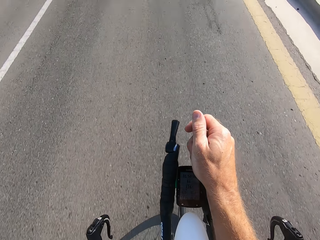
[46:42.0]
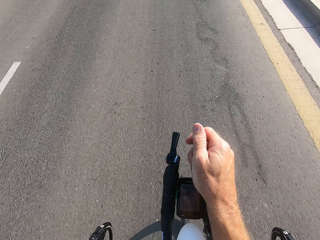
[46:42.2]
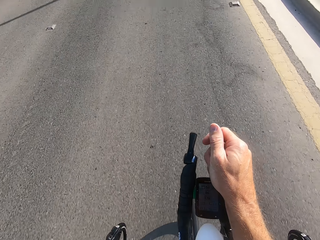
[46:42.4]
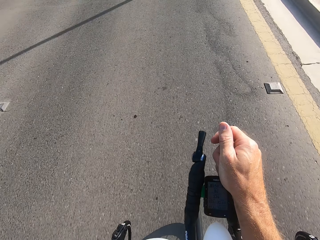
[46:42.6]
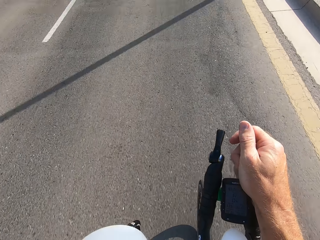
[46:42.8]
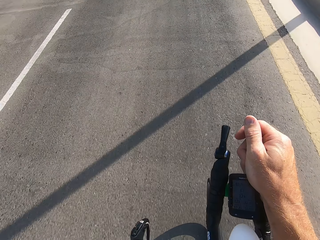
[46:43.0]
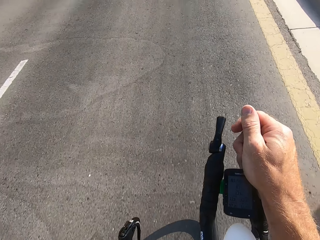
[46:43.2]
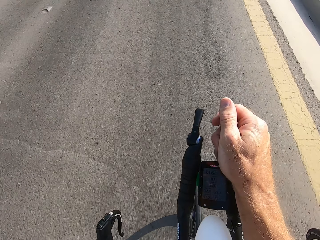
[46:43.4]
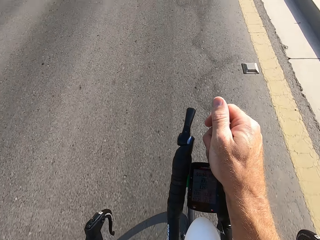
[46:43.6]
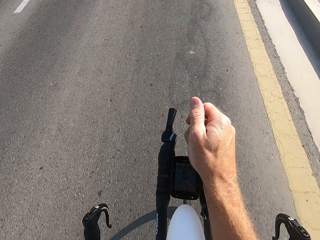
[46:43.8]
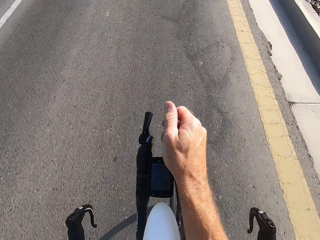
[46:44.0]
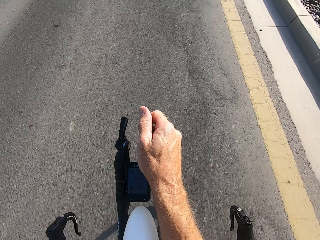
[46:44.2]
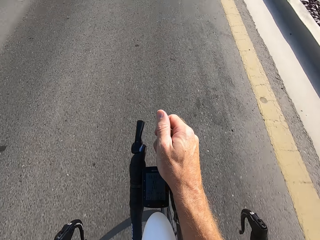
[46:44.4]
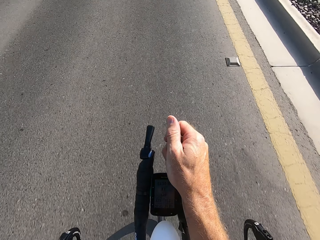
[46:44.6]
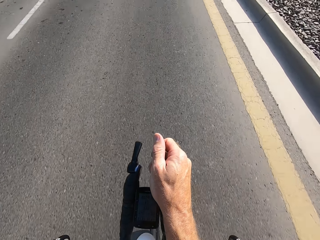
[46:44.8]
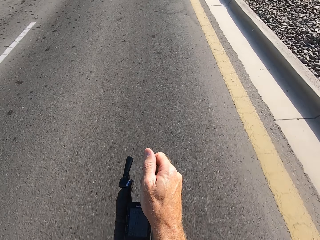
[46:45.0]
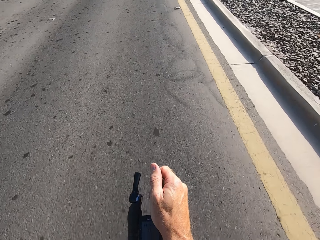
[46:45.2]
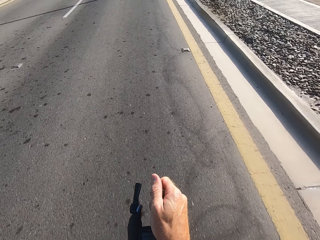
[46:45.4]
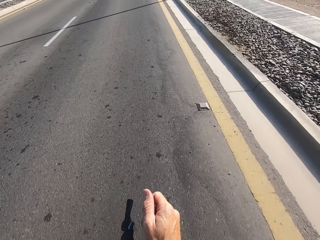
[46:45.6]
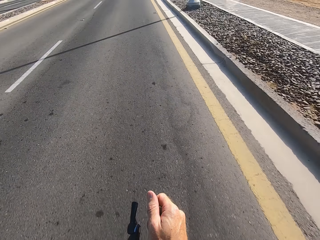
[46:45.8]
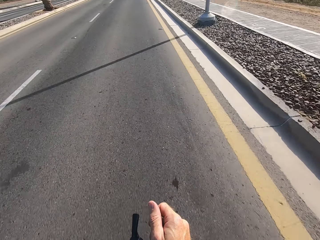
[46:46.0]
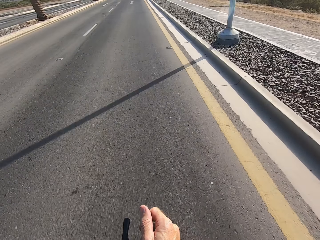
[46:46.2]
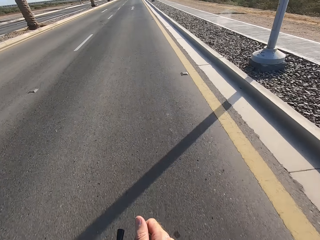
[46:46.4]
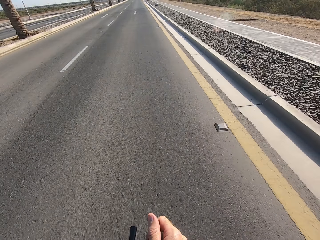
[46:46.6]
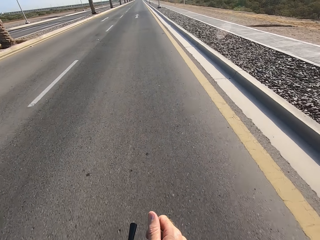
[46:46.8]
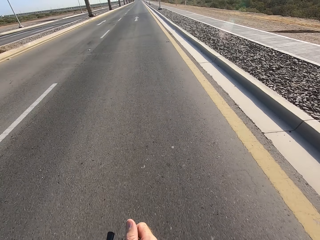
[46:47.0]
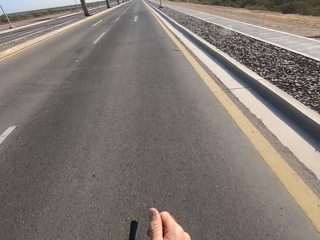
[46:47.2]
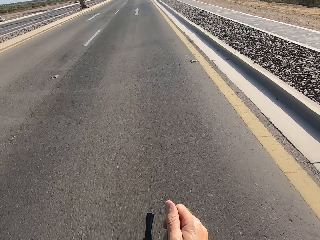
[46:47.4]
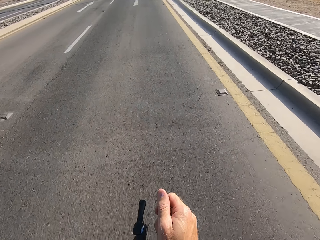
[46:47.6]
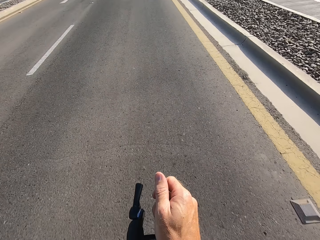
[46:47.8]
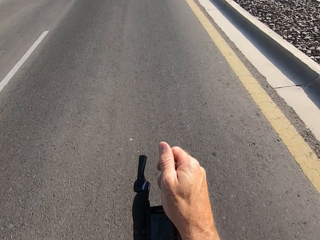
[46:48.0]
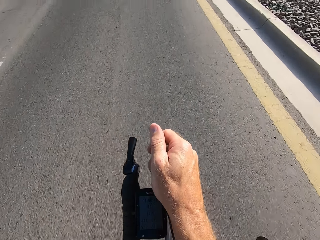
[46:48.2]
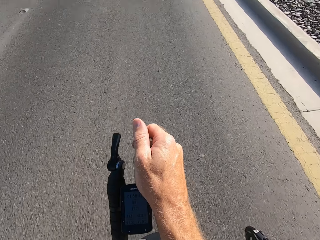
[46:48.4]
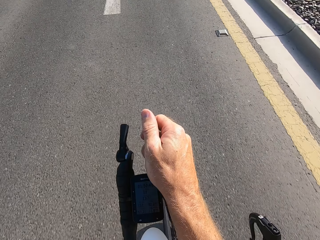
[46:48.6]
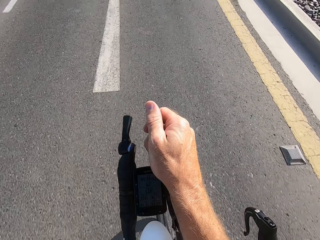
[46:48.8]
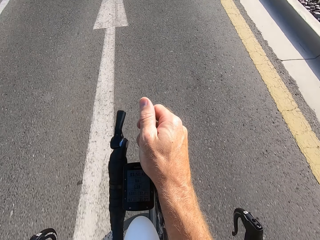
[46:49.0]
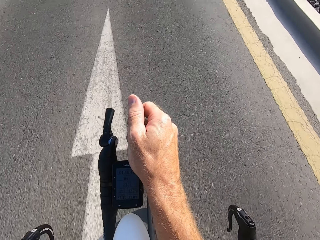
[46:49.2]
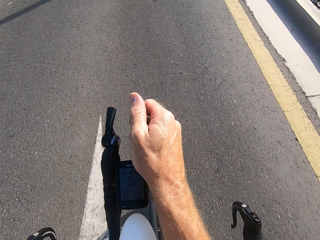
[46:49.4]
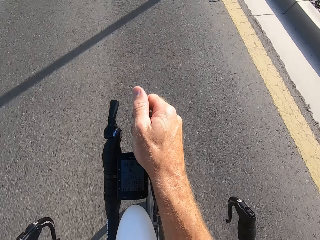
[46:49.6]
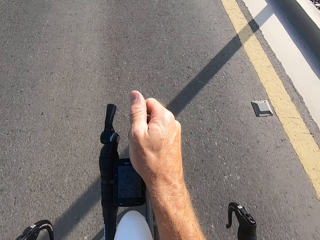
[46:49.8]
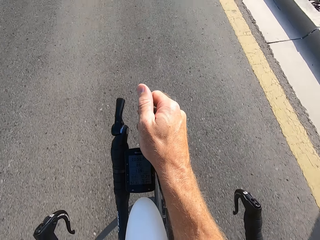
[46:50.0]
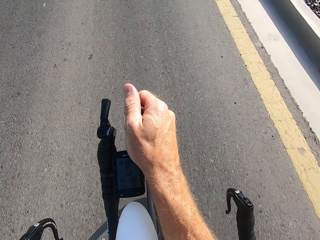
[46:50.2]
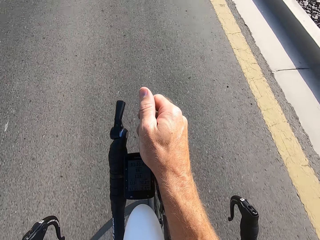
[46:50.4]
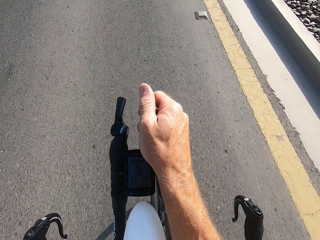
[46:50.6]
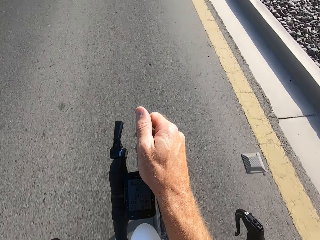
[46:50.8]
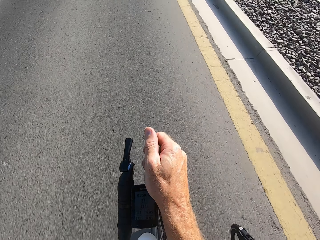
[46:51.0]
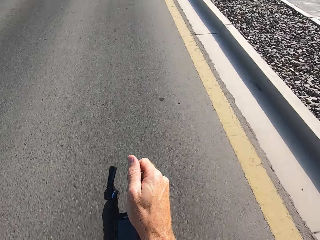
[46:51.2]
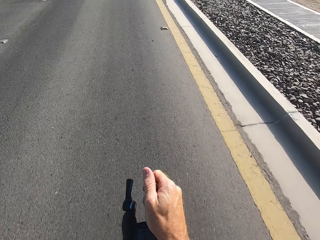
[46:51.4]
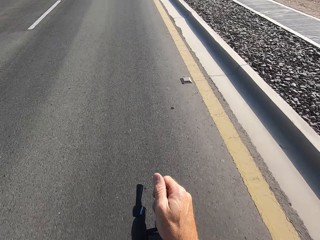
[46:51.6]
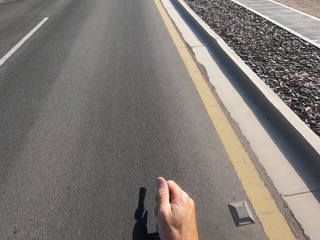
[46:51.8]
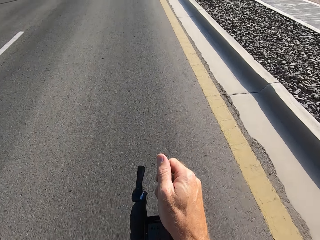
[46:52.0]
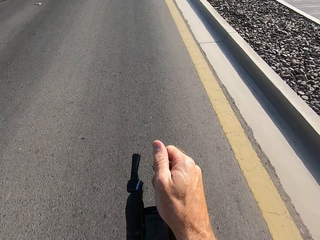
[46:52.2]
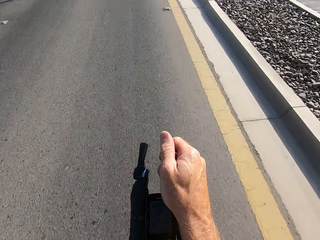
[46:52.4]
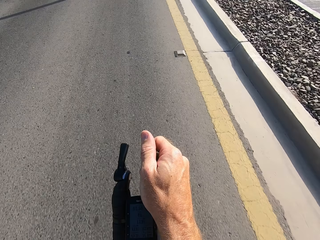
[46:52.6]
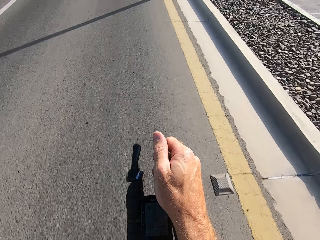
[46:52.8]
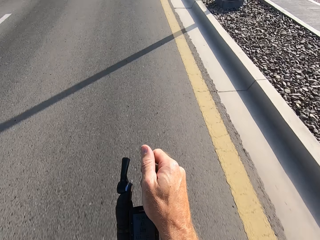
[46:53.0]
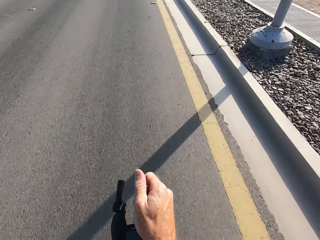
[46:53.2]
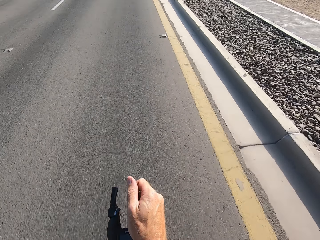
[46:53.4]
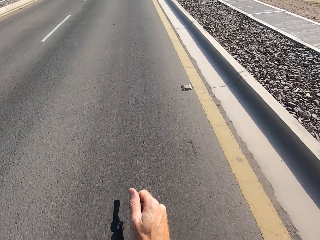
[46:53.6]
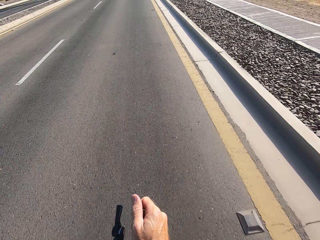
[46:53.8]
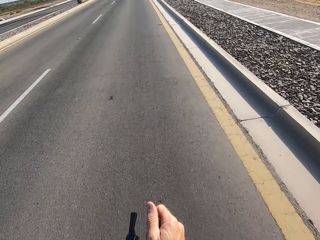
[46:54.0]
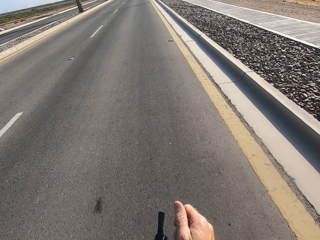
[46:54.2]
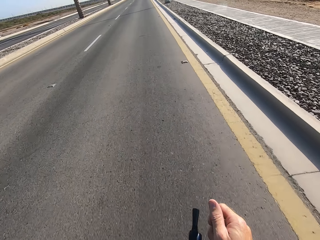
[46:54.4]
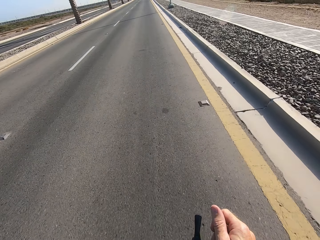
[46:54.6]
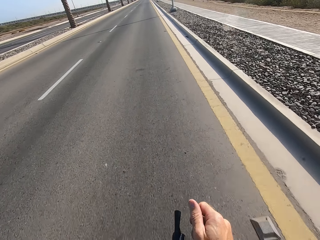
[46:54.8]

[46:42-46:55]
The camera wearer stares at the handlebar. They stare at the road.

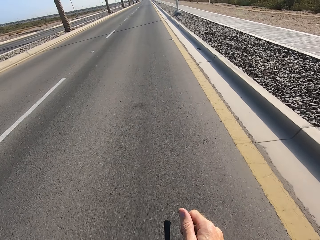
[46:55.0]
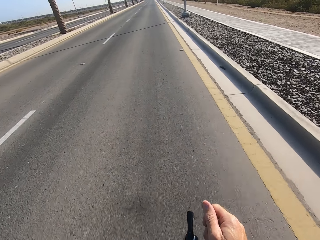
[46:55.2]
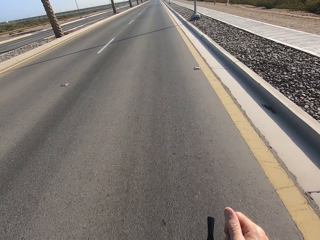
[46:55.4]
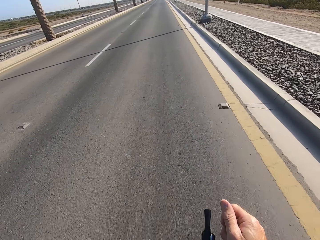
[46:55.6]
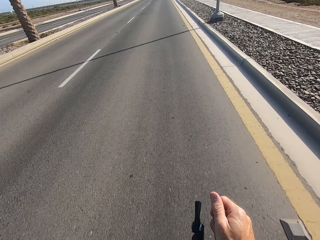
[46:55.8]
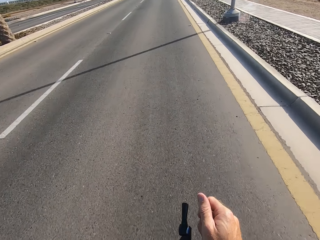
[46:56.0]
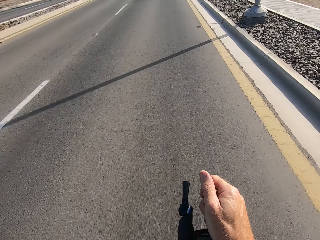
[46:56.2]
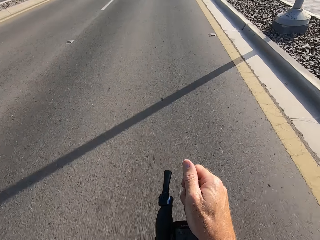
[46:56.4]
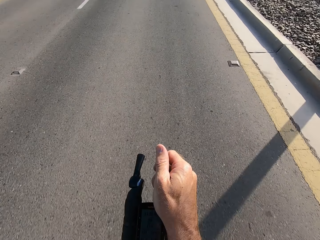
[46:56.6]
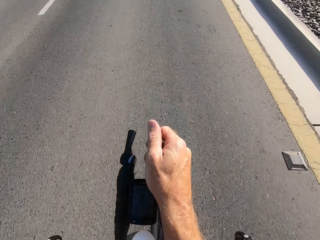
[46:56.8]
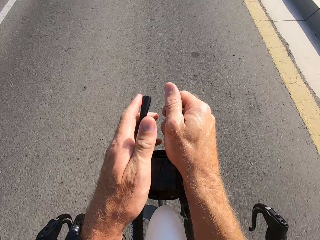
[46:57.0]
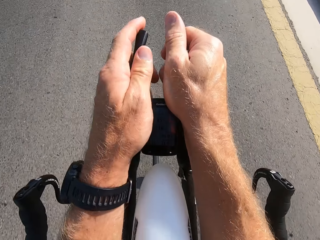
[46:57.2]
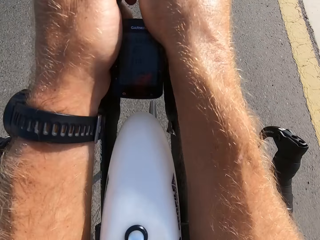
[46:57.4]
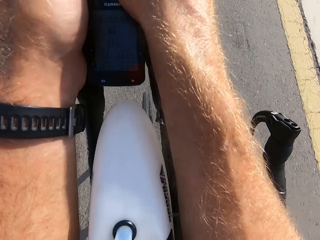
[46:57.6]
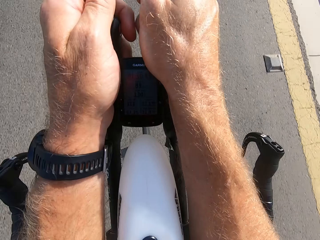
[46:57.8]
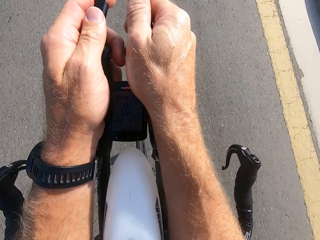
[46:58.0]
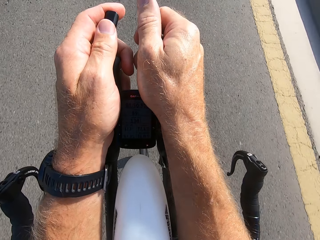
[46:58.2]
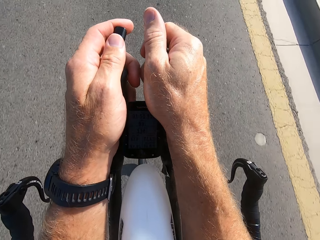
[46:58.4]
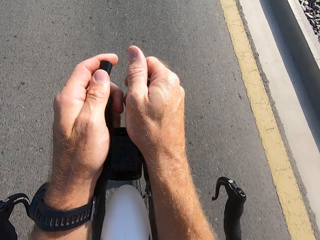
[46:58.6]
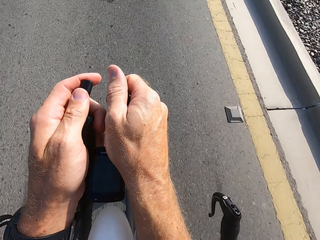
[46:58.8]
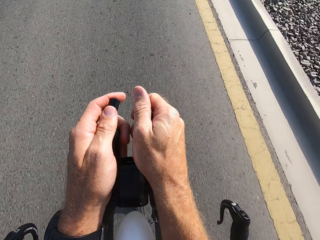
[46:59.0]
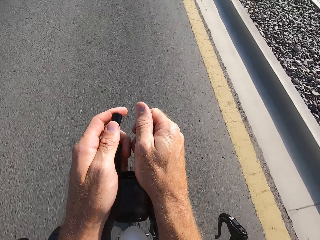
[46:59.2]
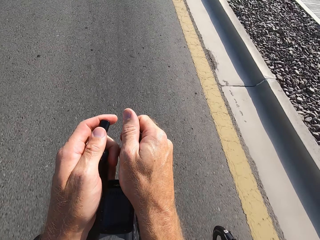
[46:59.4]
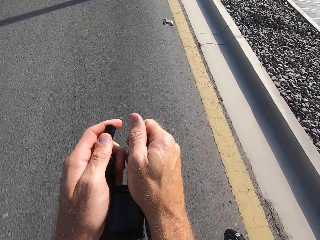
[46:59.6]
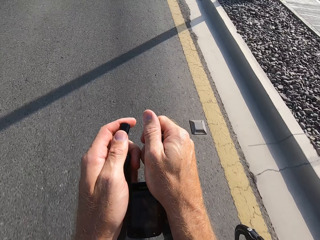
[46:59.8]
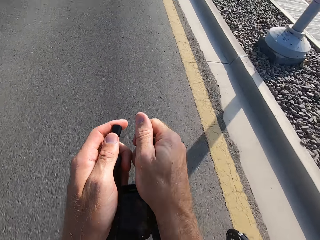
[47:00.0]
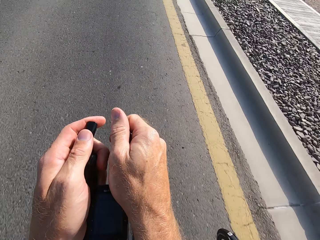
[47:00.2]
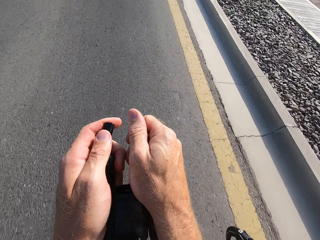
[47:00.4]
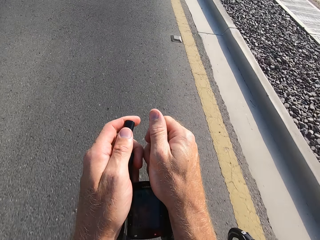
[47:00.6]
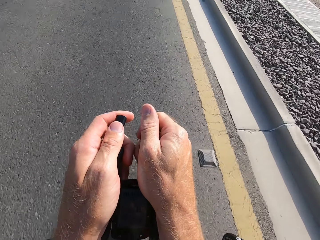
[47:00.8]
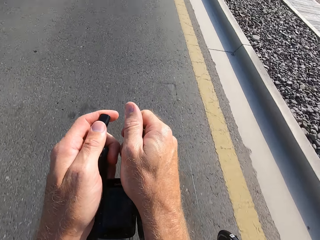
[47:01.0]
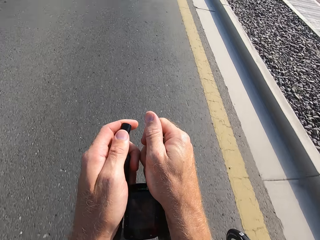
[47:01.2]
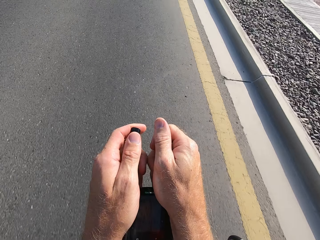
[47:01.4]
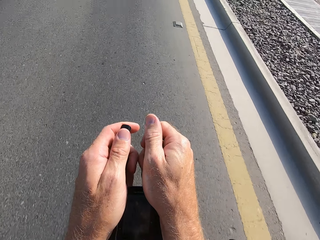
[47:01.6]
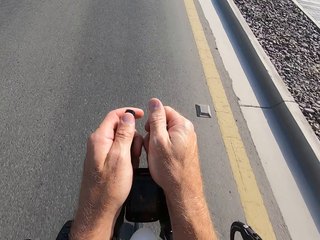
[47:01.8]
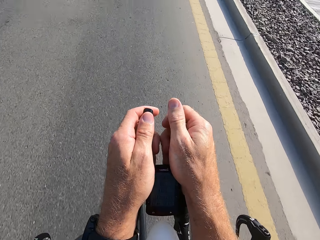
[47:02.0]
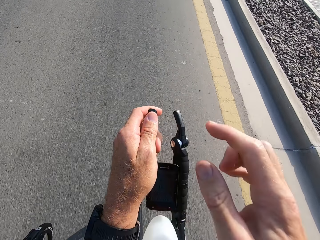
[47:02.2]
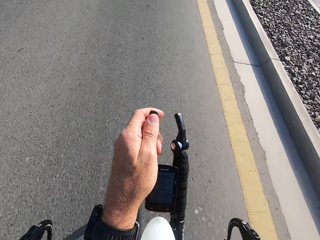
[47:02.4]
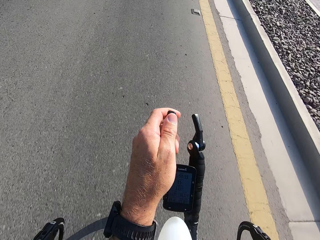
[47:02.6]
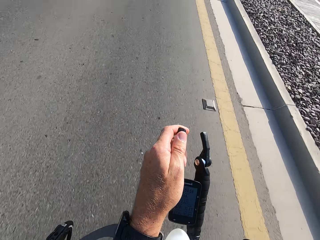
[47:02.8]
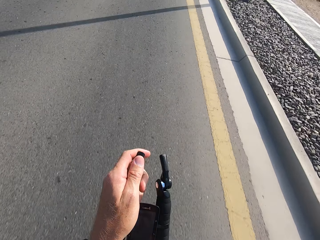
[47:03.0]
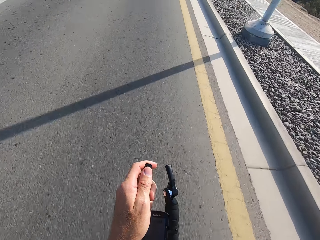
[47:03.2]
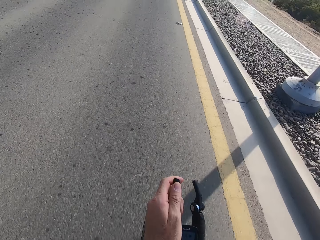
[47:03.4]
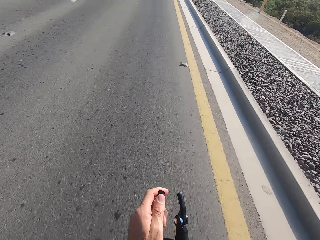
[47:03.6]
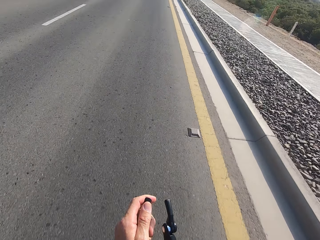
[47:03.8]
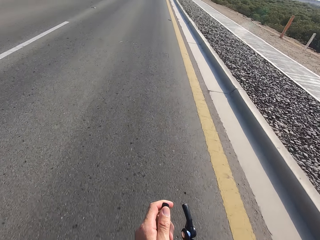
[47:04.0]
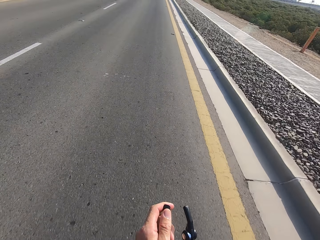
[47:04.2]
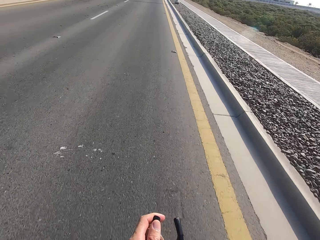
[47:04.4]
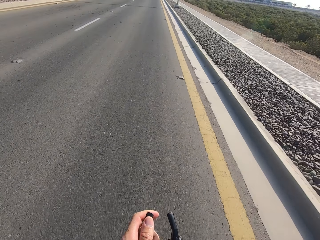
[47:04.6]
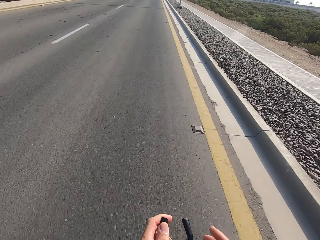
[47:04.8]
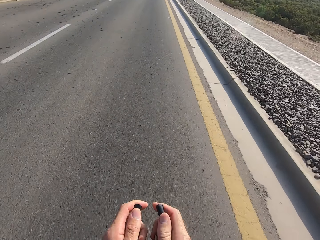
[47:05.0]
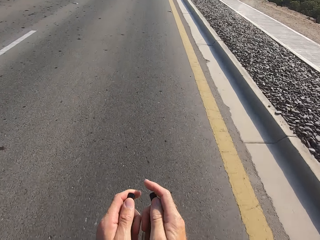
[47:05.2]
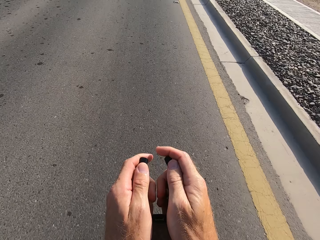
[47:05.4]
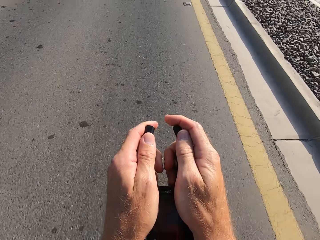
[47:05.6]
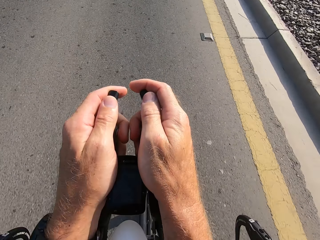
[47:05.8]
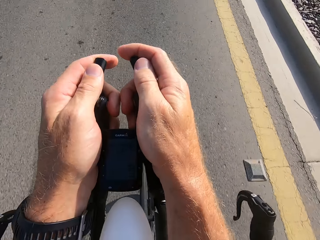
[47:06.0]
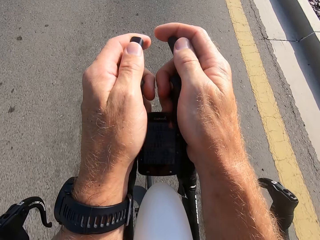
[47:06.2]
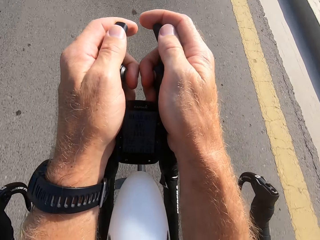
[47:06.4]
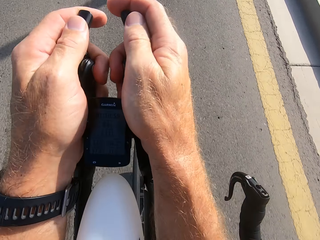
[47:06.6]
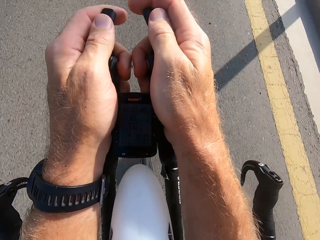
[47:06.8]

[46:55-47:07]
The camera wearer swings the left hand. They hold the bike rest handlebar. They cycle on the road. They swing the right hand. They touch something. They cycle on the road. They swing the right hand. They hold the bike rest handlebar.
